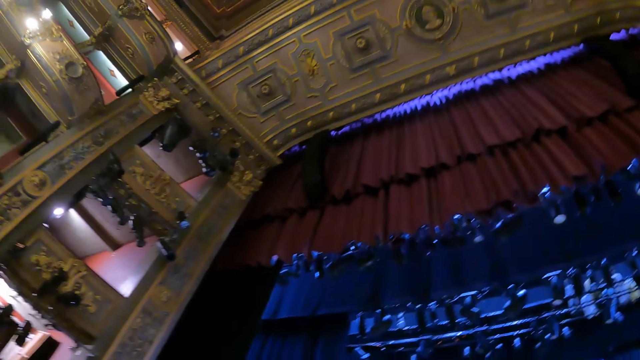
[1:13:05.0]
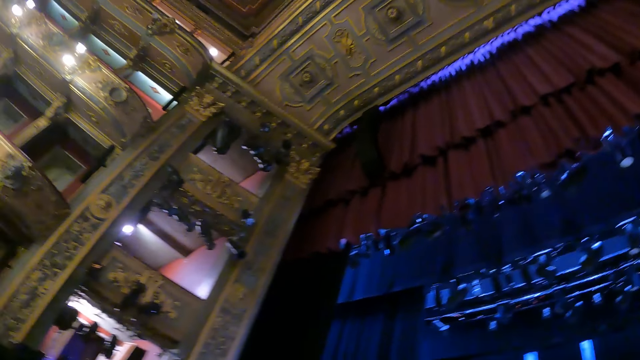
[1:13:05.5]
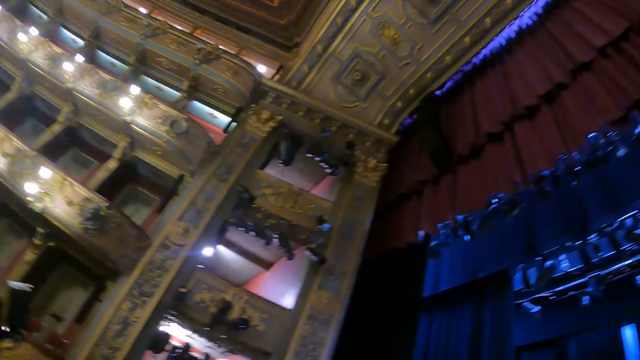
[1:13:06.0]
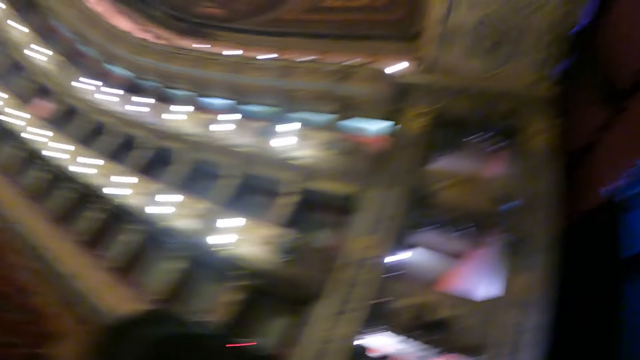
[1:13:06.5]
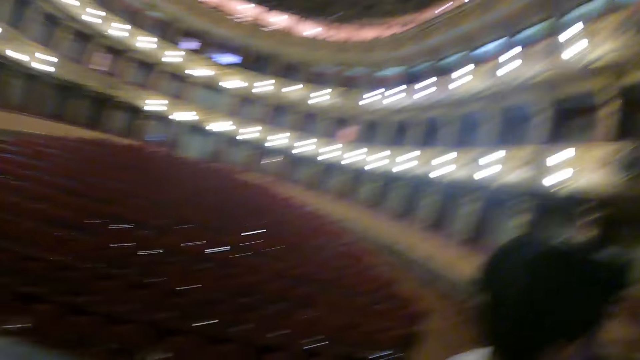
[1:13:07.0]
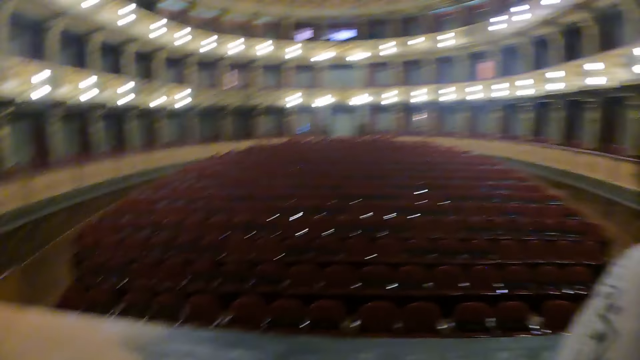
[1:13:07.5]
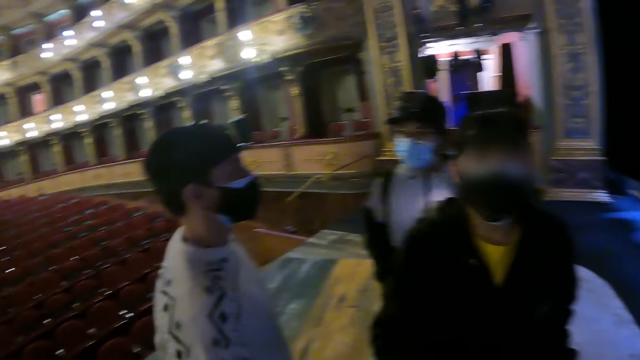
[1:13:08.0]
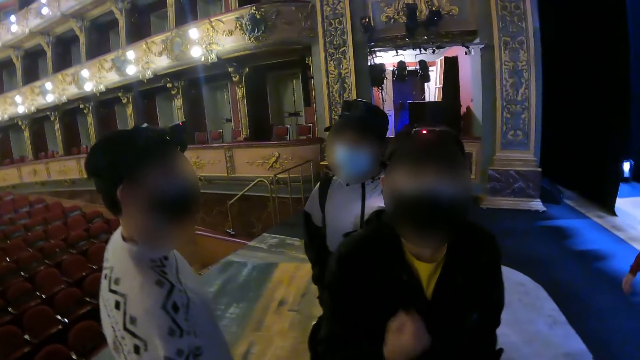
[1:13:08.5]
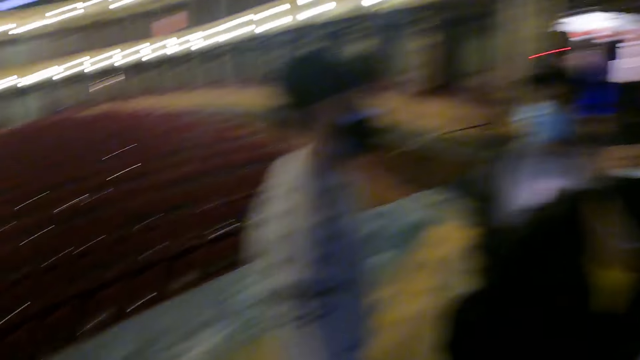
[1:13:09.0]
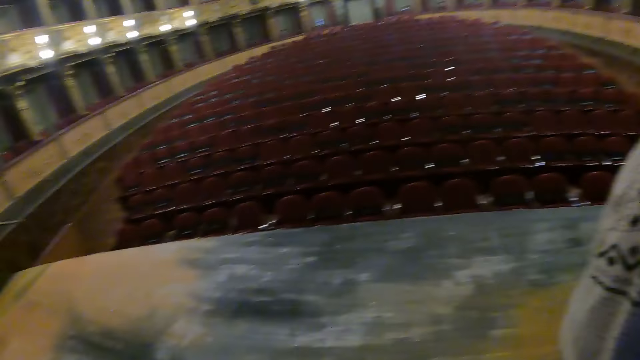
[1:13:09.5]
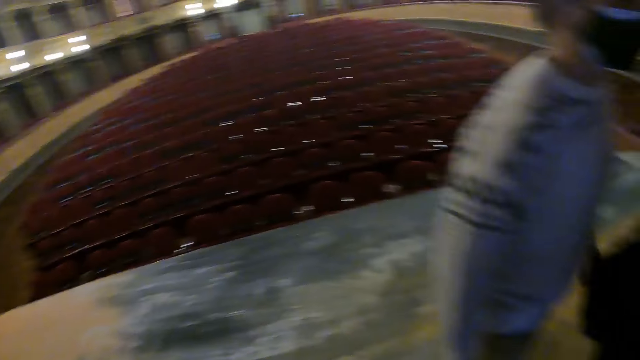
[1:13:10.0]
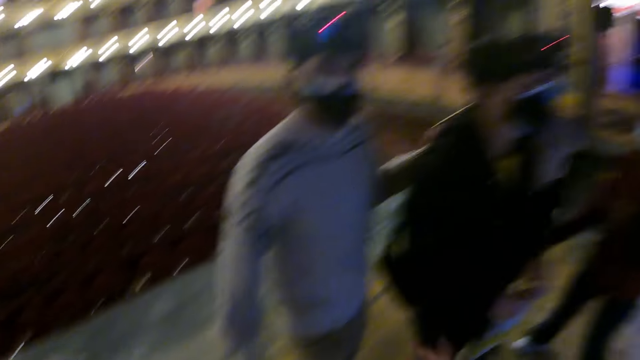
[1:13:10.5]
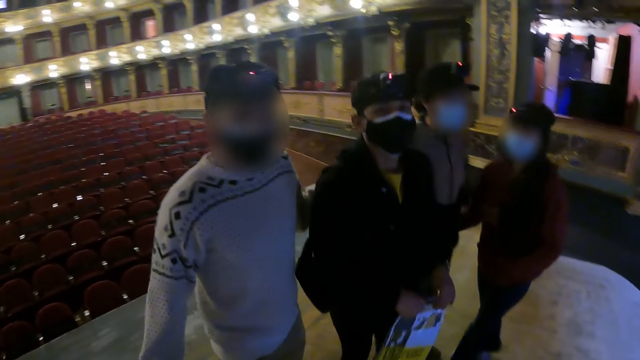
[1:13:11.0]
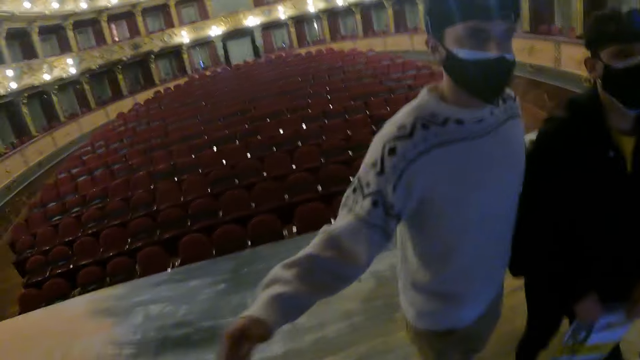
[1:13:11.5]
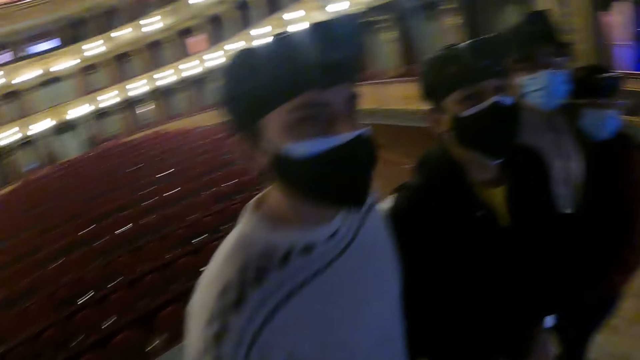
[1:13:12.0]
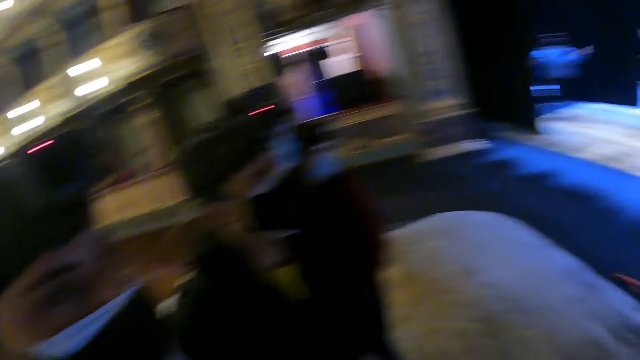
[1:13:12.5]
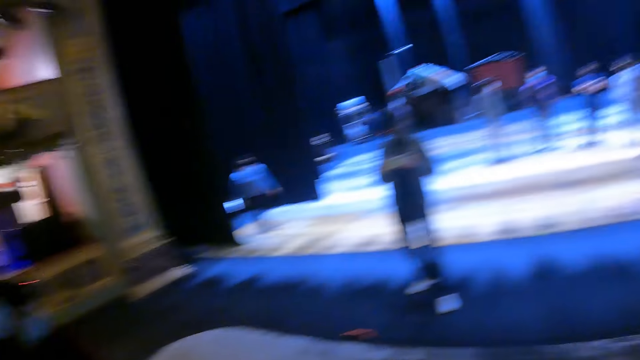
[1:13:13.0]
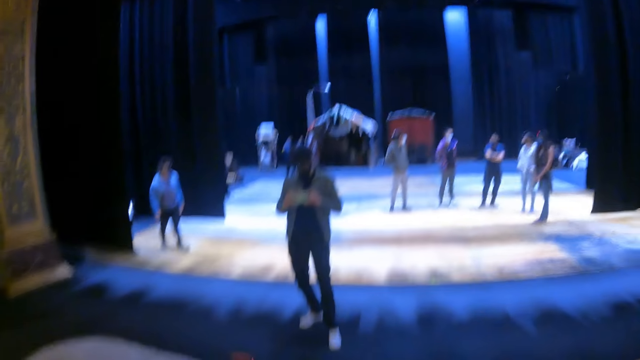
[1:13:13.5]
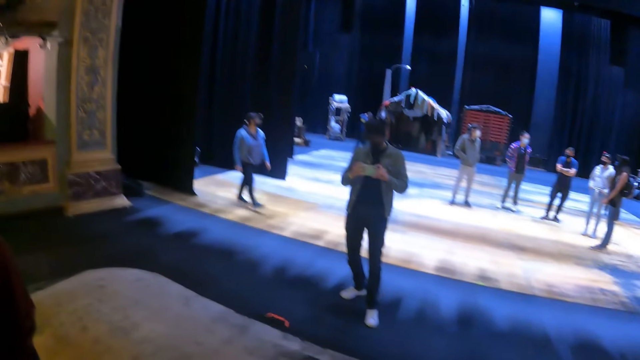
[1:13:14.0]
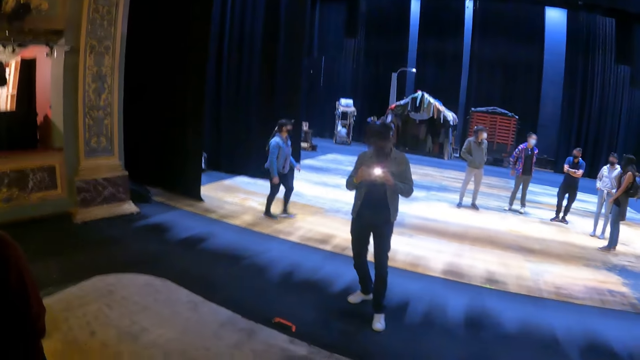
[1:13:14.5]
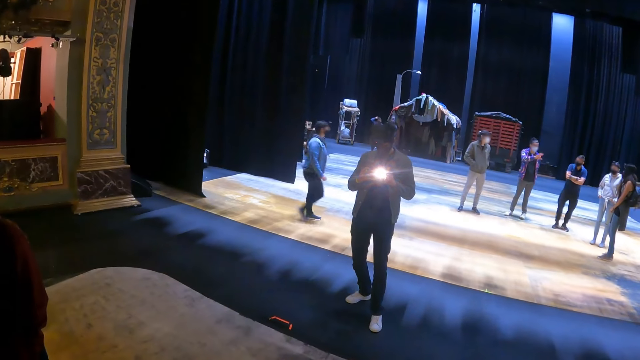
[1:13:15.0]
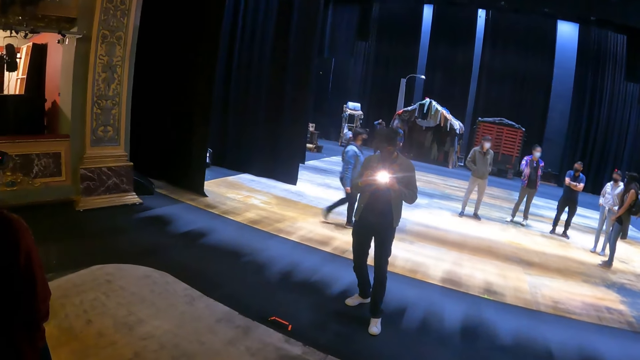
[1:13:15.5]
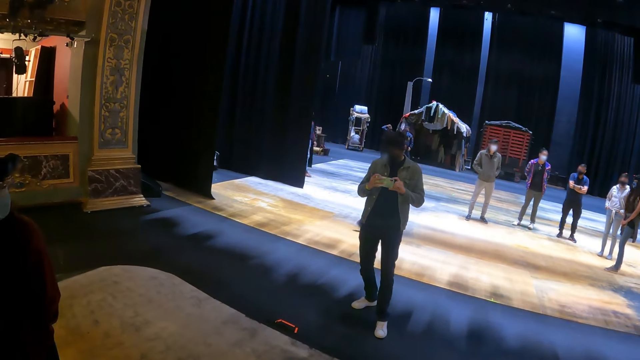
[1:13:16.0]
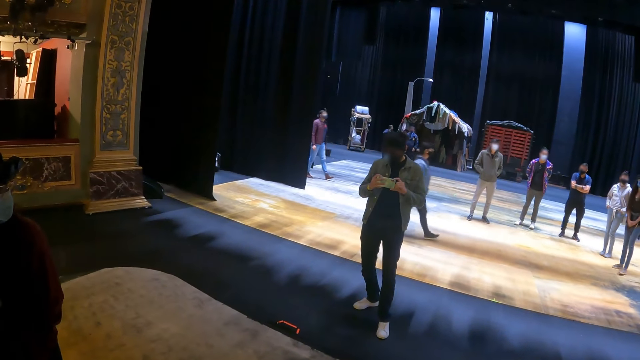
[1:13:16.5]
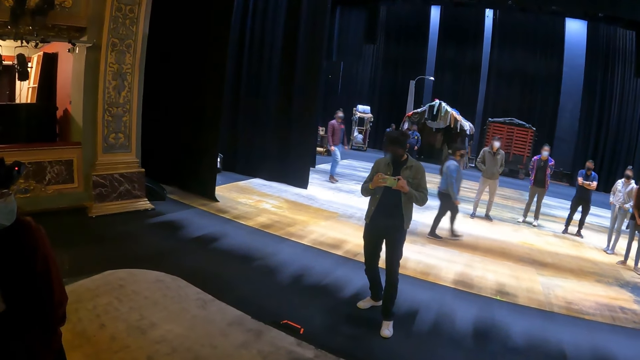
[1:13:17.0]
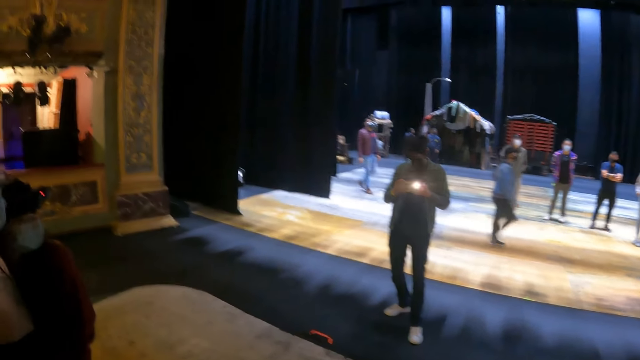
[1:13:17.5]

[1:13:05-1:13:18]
A person converses with the camera wearer. The camera wearer looks around. They look around. Another person pictures the camera wearer.

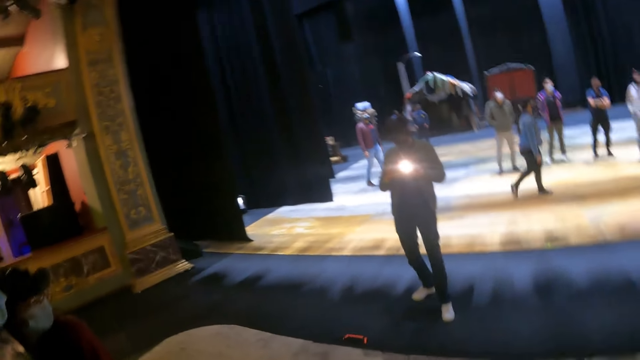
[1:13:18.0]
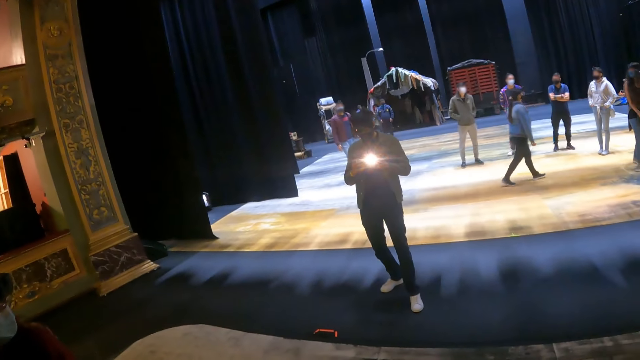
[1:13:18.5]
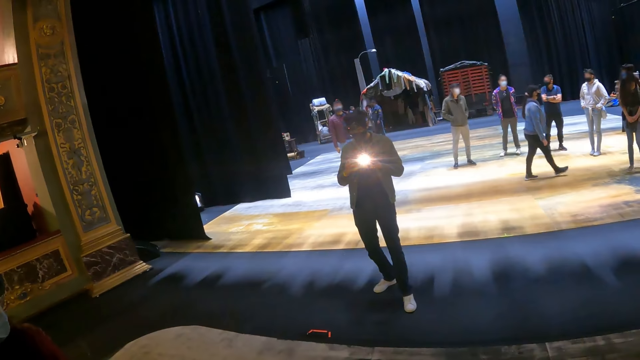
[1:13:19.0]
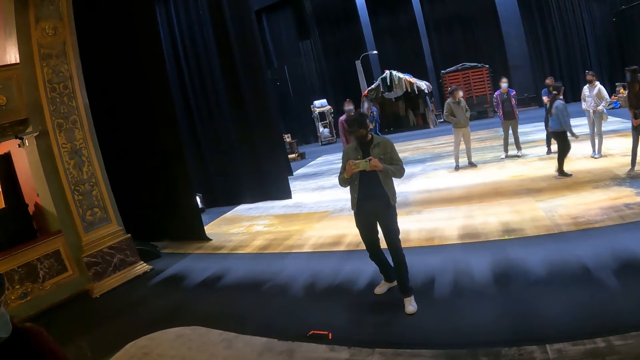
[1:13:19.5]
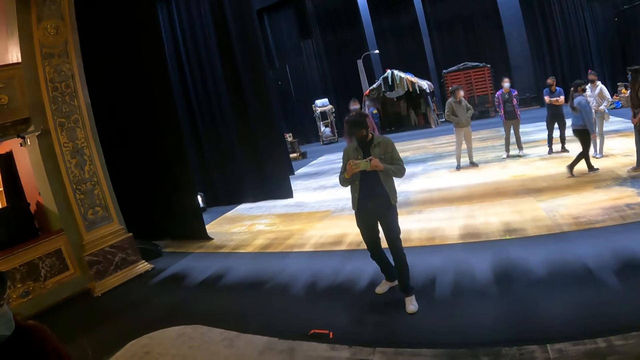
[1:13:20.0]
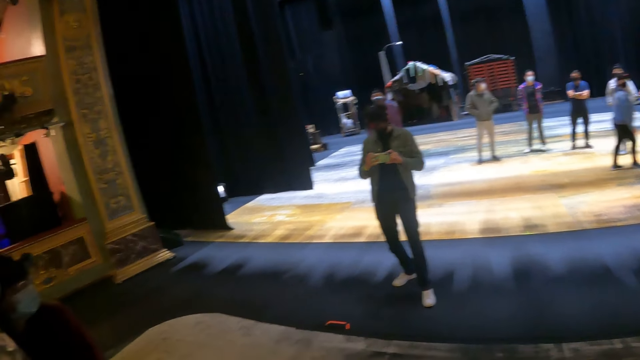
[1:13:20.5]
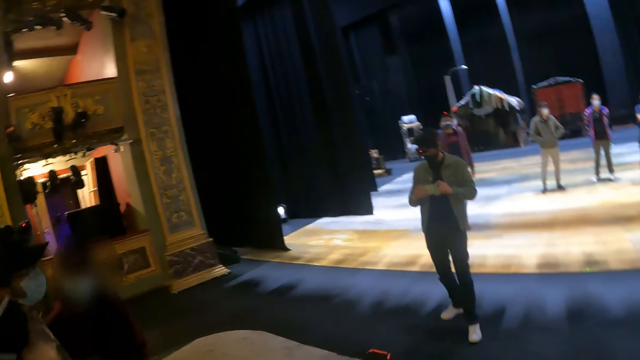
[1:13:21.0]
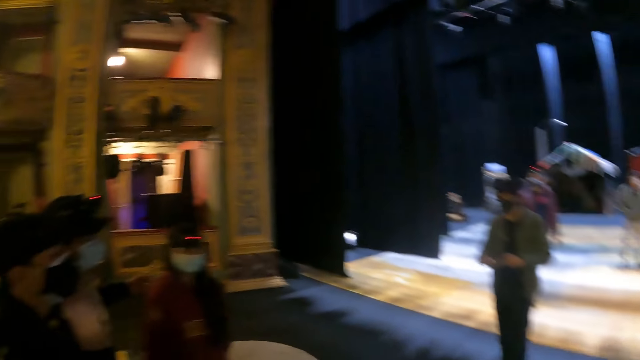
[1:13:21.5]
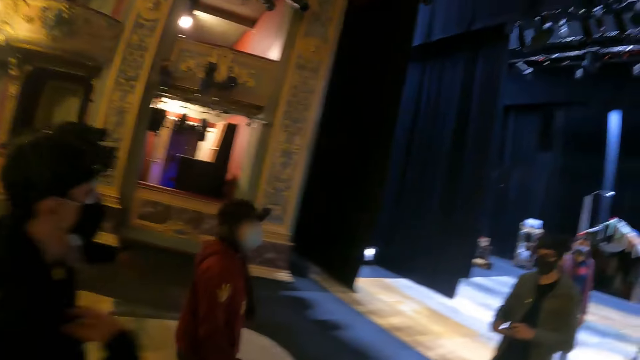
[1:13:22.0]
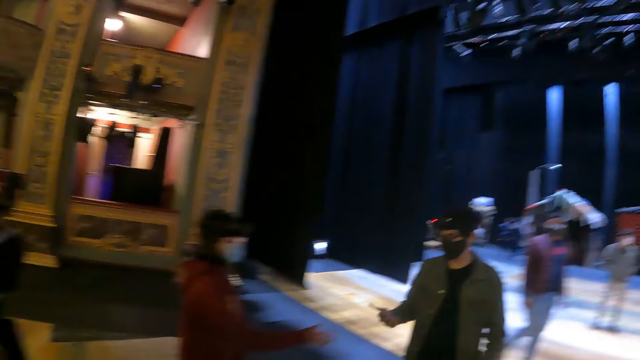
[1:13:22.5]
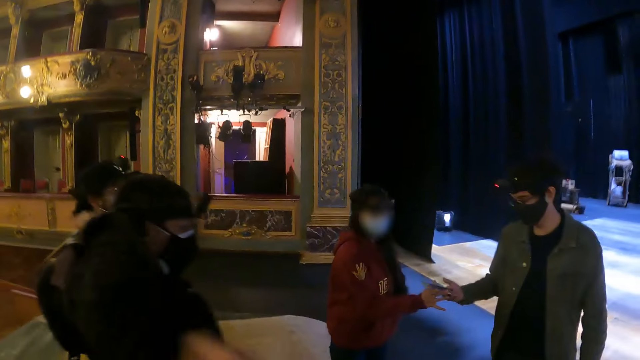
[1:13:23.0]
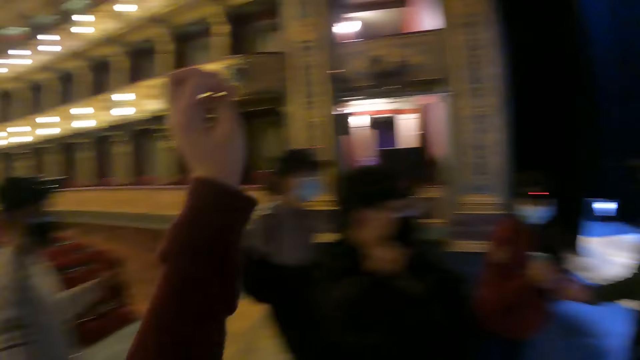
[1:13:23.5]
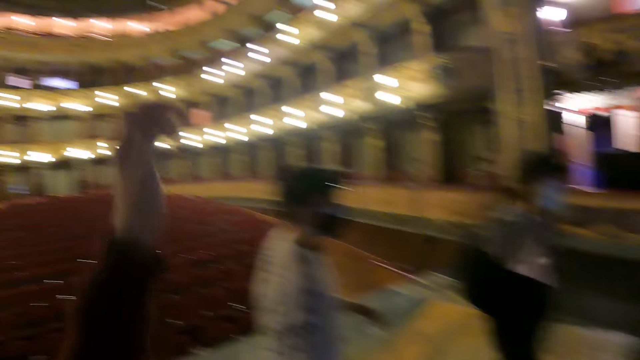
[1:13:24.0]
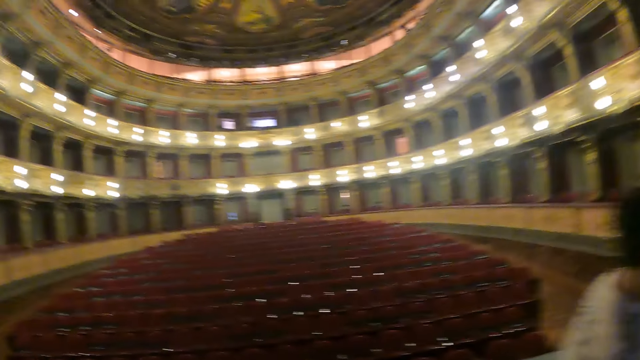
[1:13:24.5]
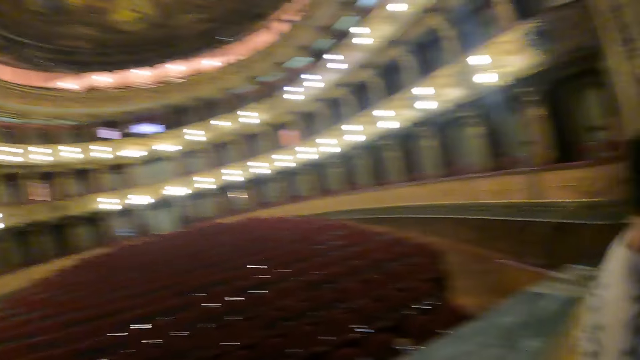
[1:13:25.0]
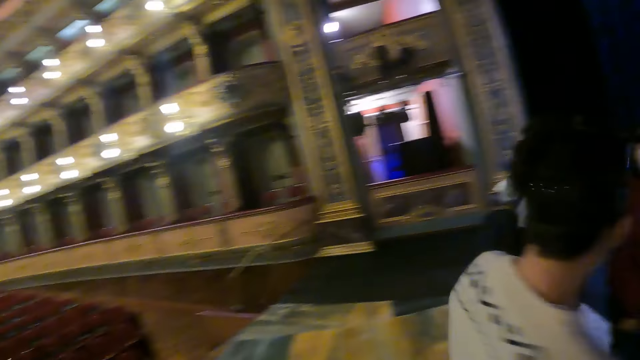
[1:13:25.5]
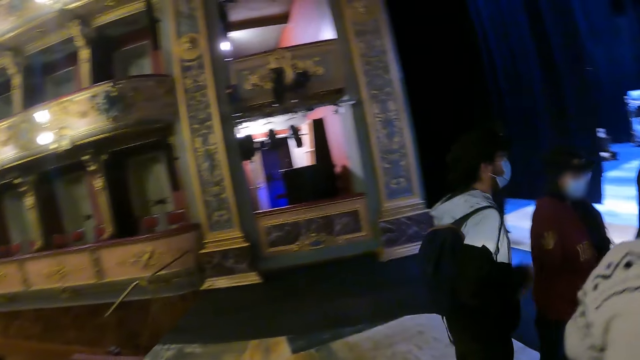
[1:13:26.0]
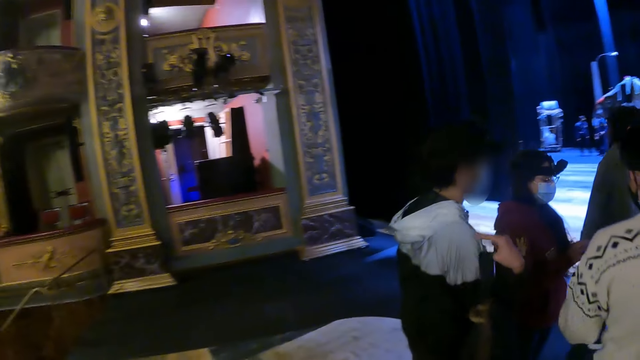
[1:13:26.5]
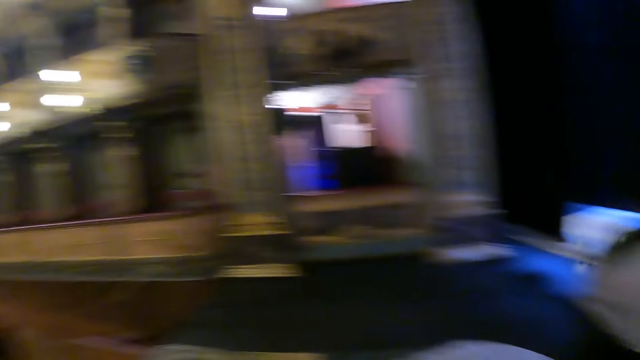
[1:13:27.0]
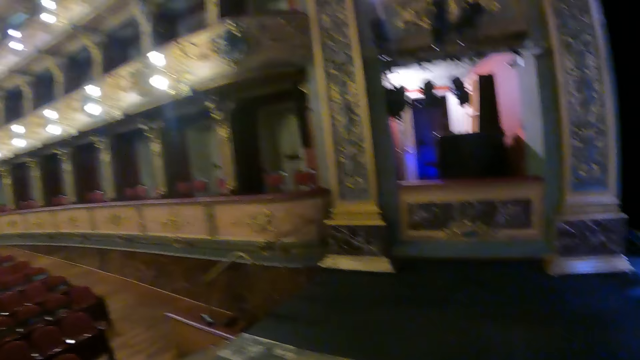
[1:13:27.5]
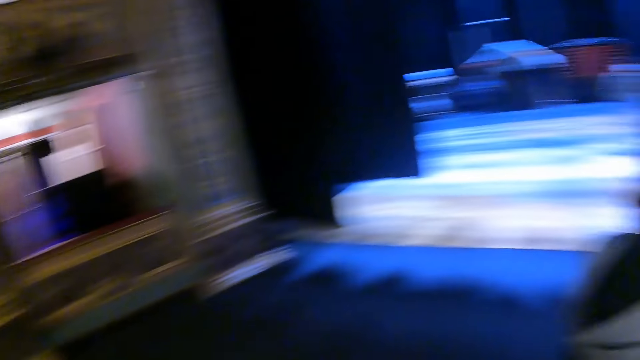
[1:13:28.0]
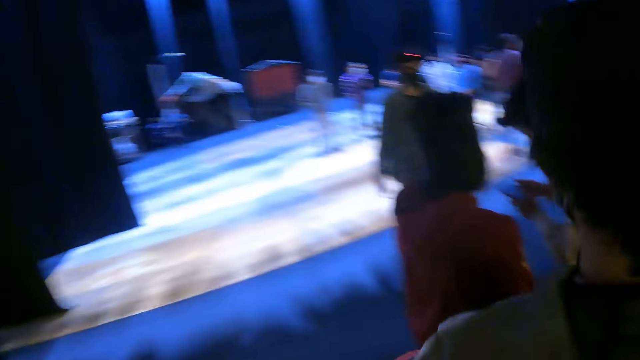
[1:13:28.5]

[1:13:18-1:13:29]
A man uses the phone. The camera wearer looks around. The man moves around. The camera wearer raises his left hand. The man gives a woman the phone. The camera wearer looks around. He moves around.
